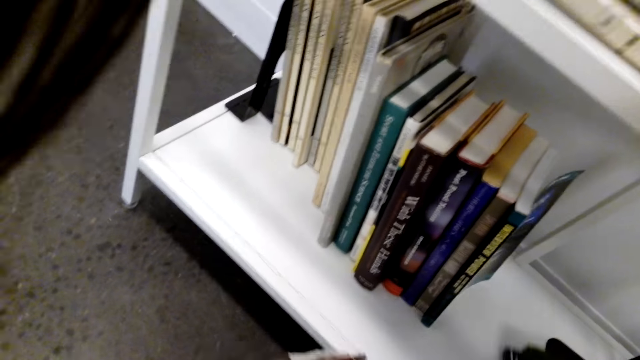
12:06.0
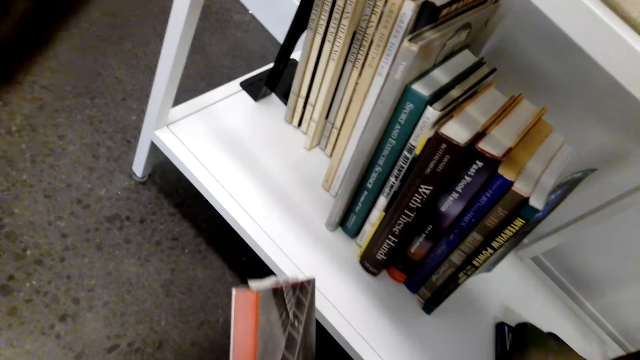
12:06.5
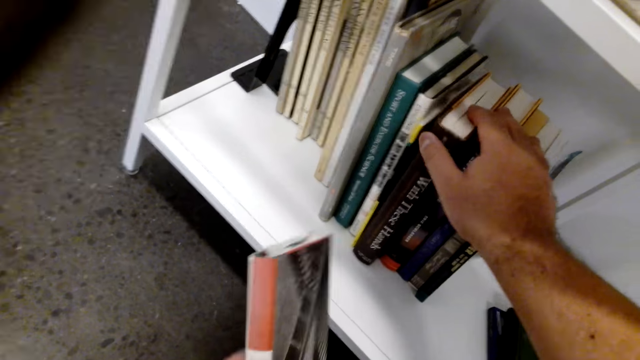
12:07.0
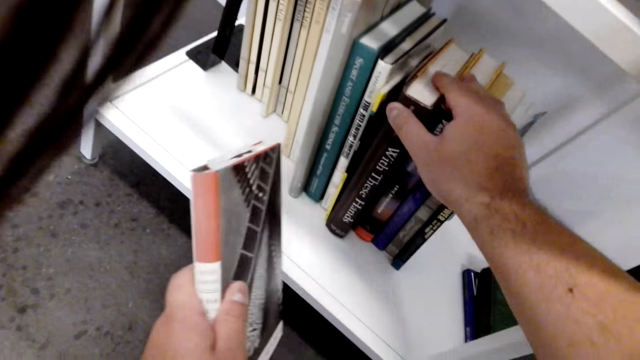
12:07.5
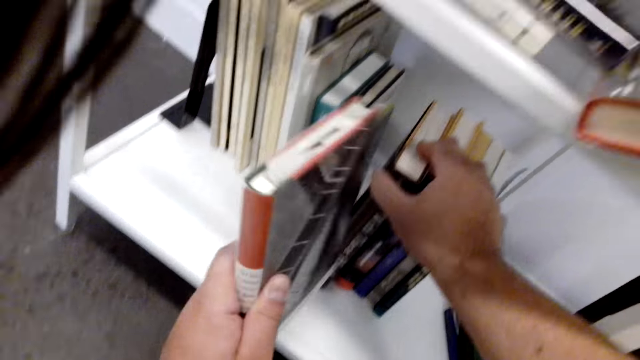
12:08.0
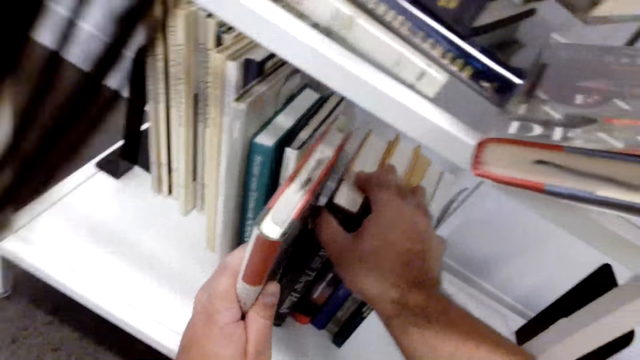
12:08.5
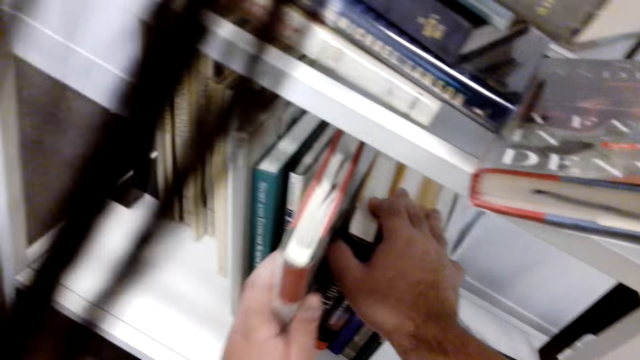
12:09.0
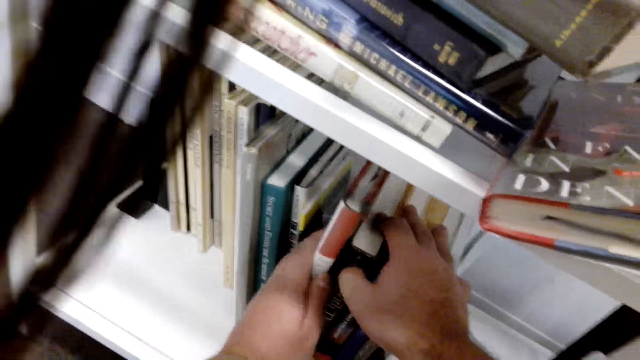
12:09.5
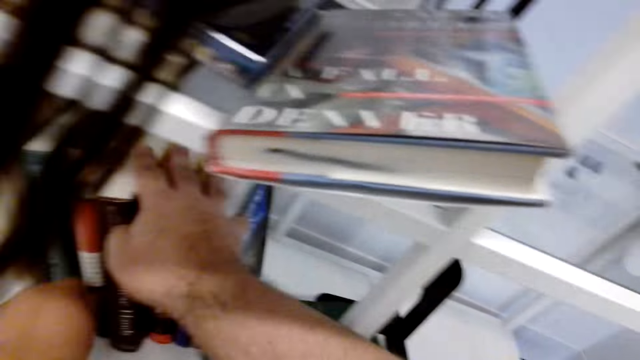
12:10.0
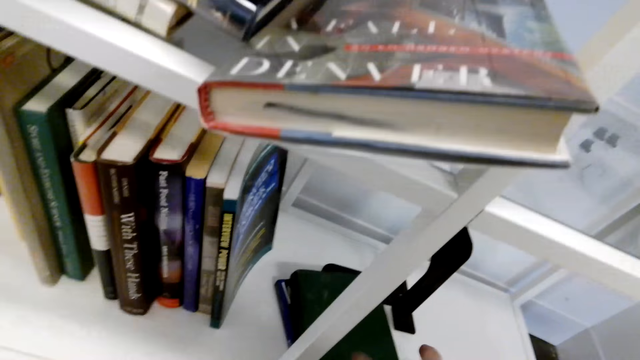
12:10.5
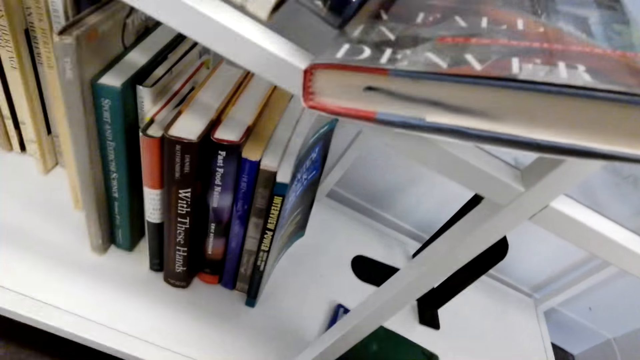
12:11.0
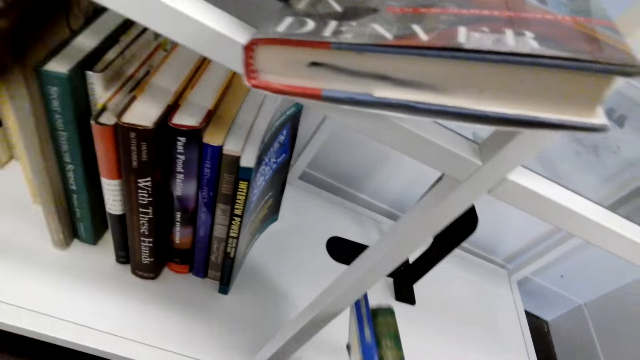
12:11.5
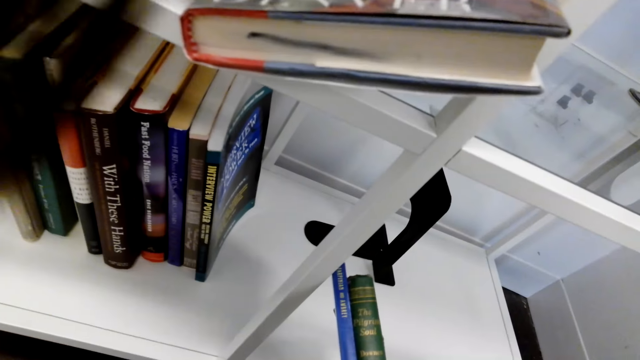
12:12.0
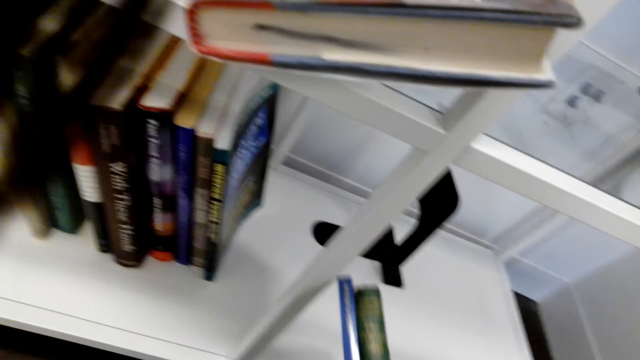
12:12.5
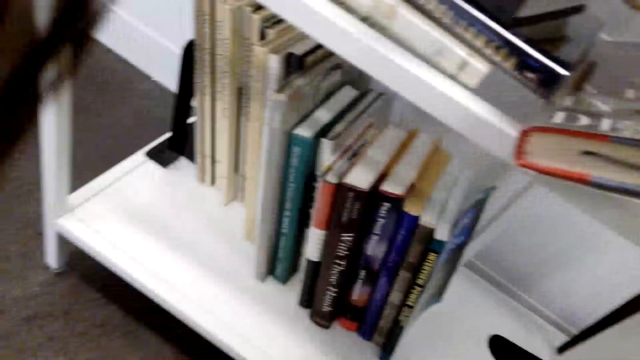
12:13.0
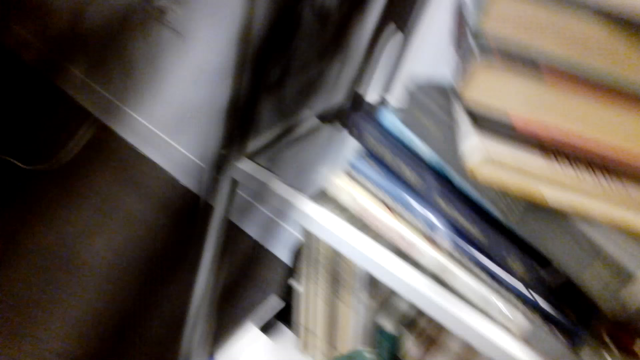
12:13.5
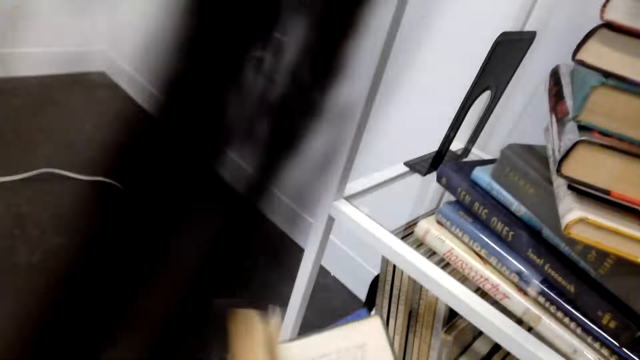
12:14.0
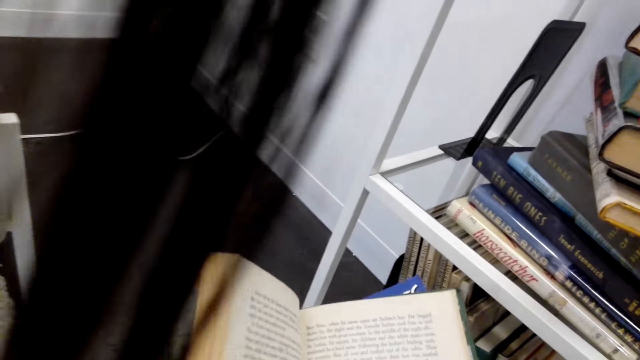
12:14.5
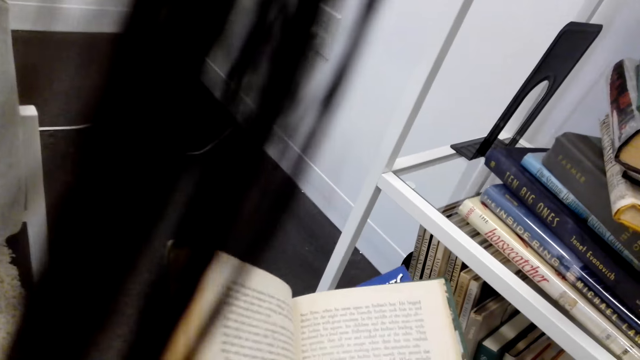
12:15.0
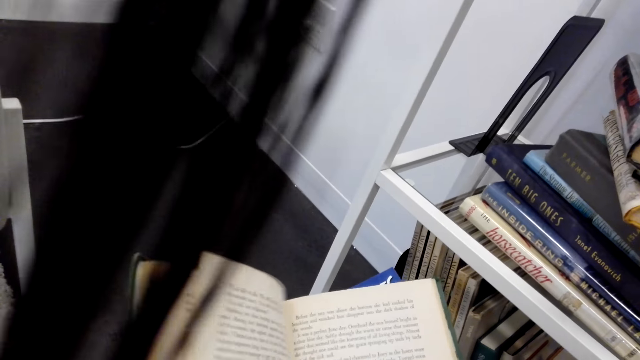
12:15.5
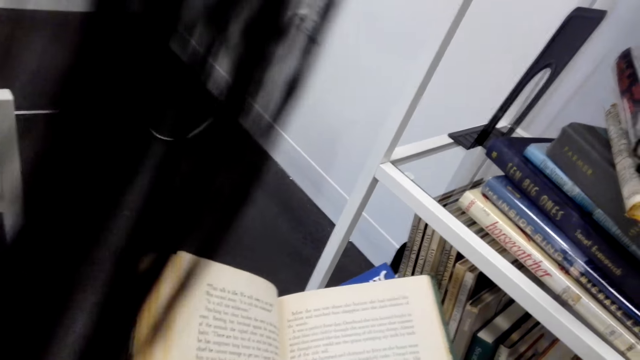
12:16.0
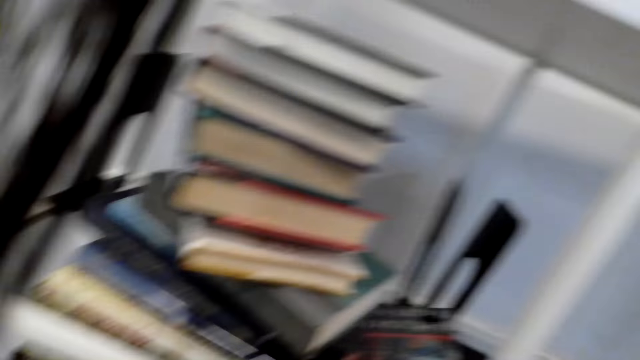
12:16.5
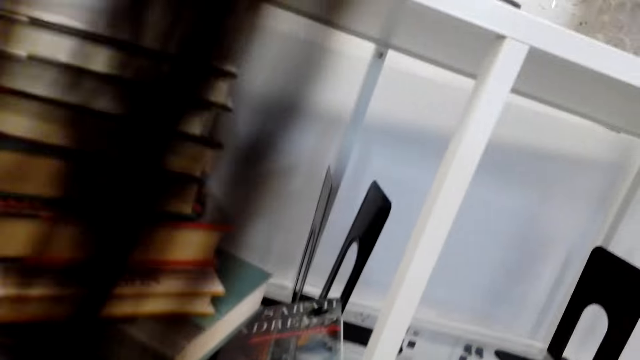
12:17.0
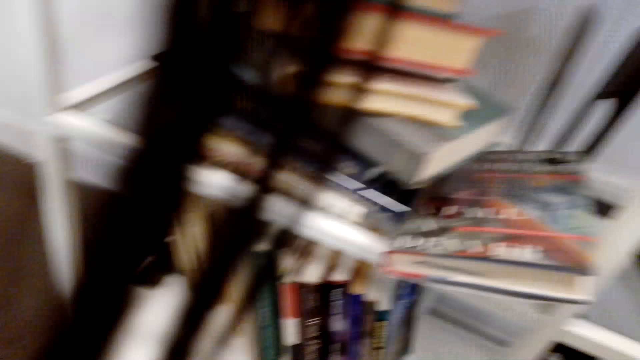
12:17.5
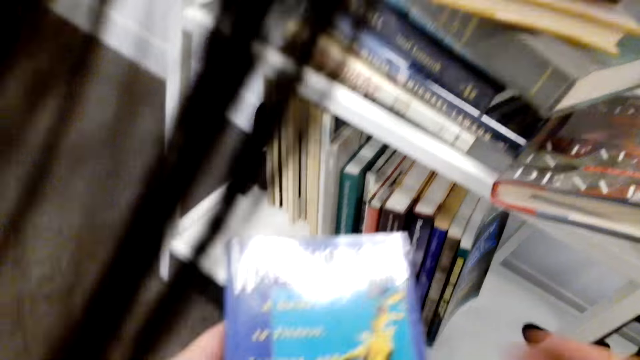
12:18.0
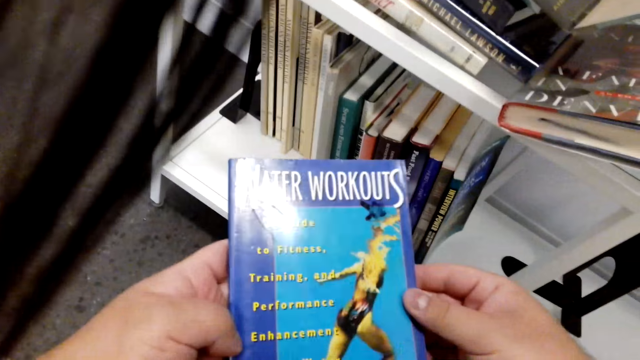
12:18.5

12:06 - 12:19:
The camera wearer puts a book on the shelf. They lift books. They open a book.

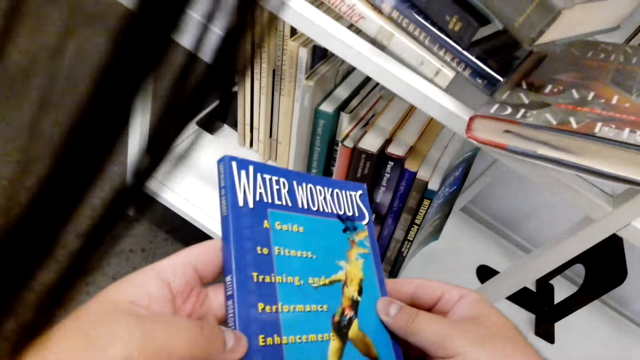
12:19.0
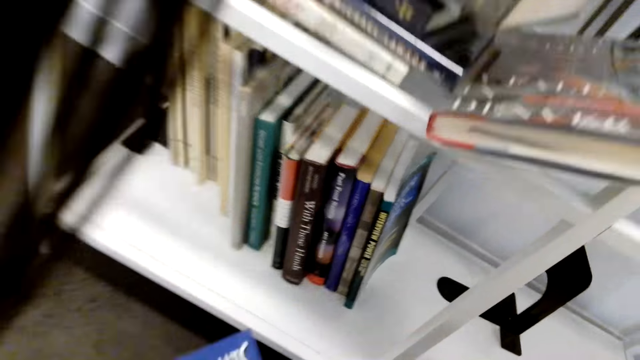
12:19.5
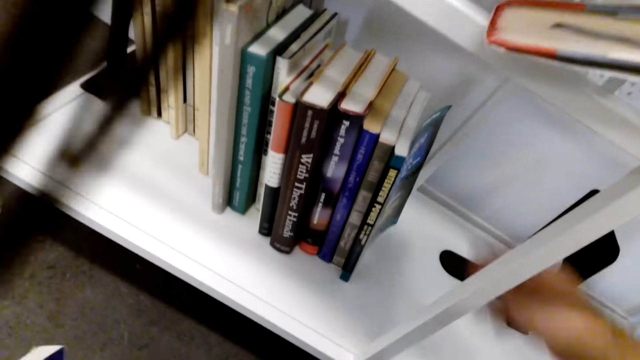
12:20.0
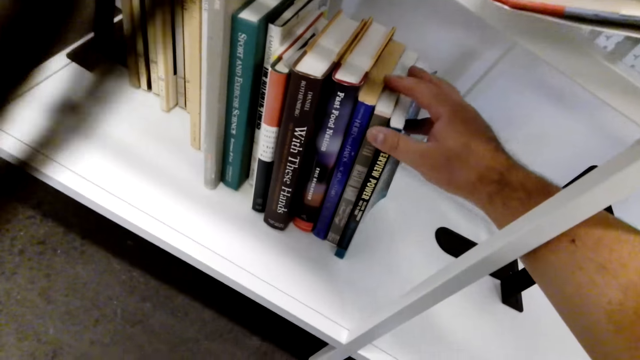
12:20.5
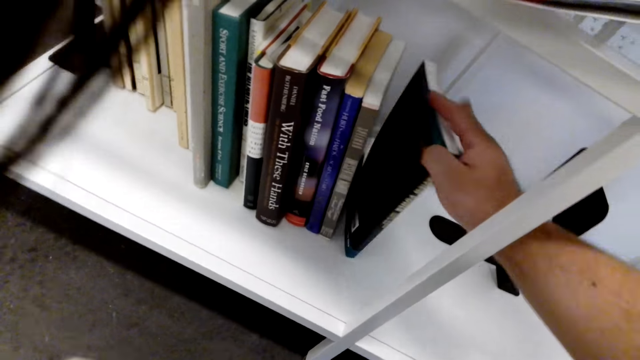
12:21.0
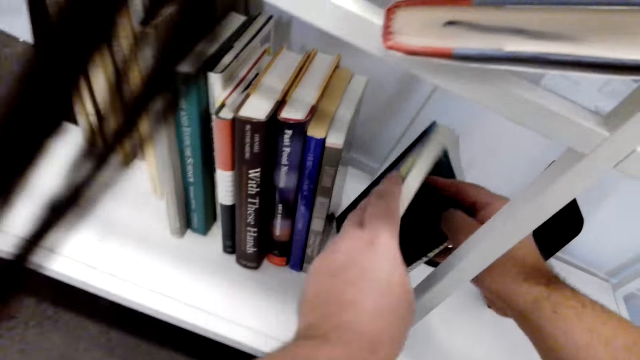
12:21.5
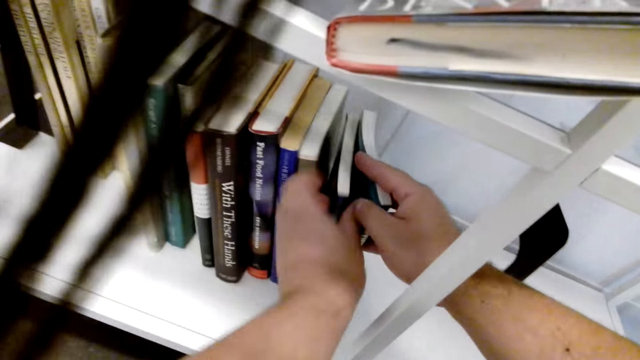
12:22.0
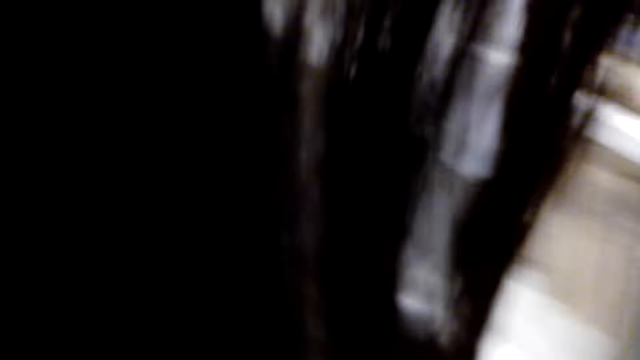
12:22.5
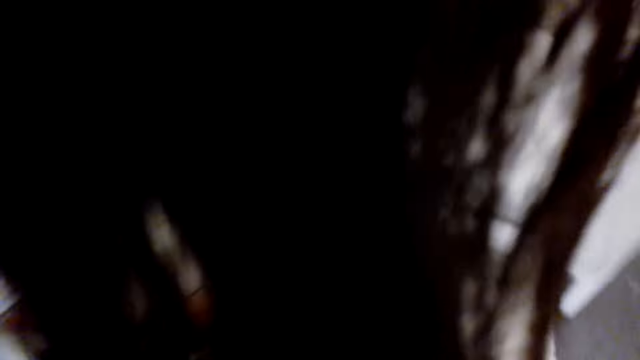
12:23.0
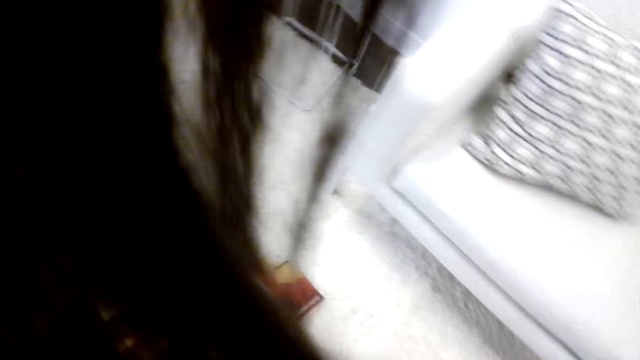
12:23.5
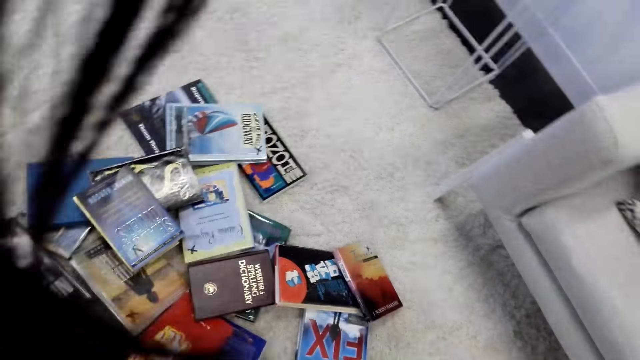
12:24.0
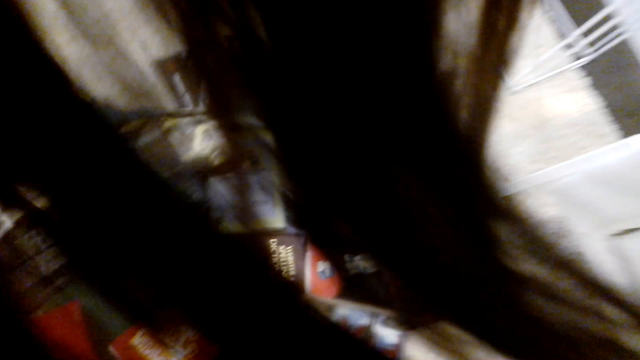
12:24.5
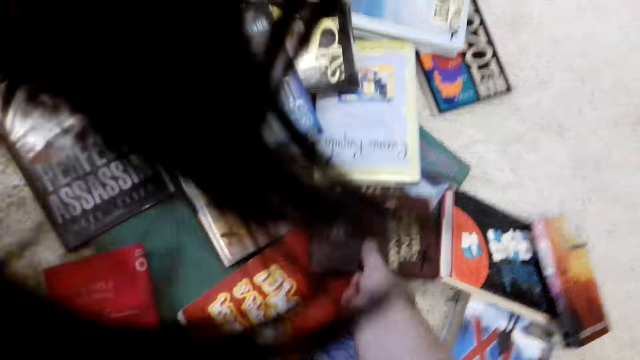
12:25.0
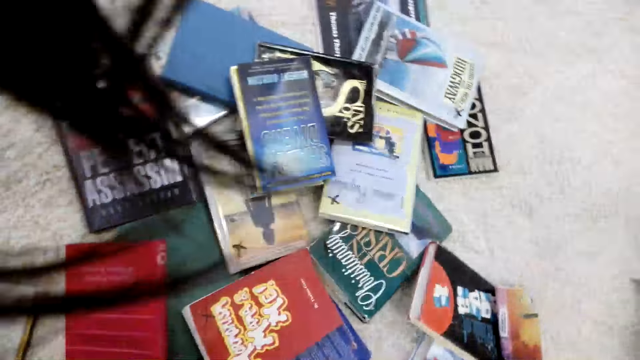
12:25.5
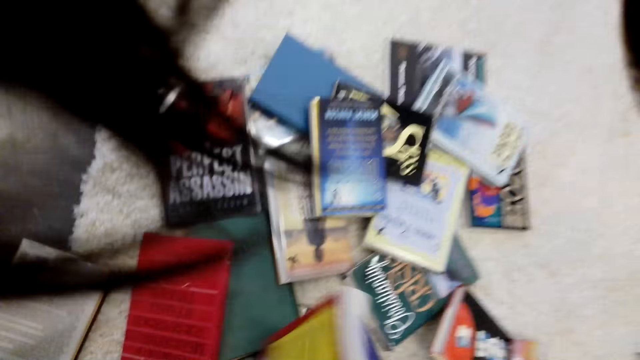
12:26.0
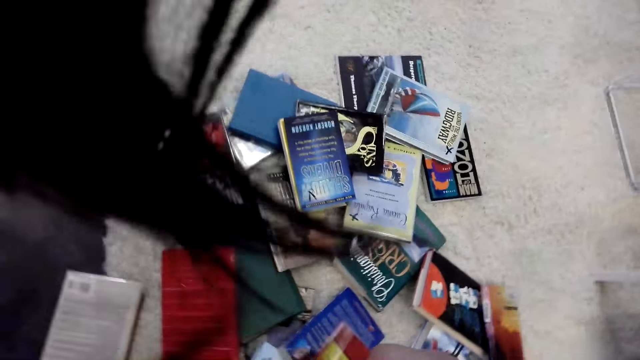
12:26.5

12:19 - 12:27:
The camera wearer puts a book on the shelf. They take books from the floor and lift the books.
